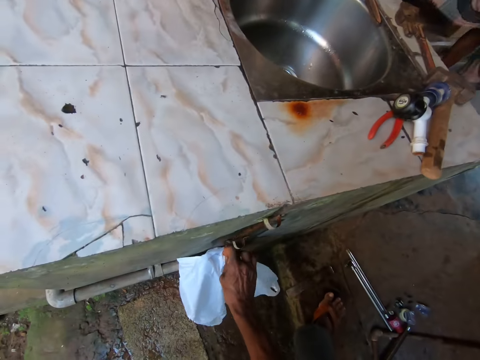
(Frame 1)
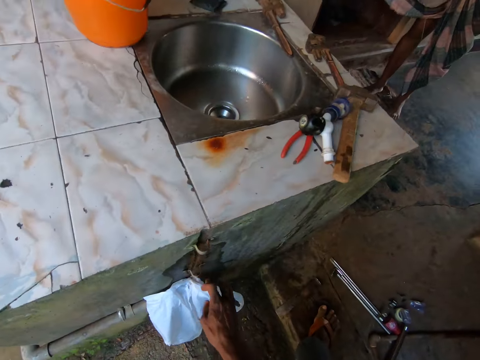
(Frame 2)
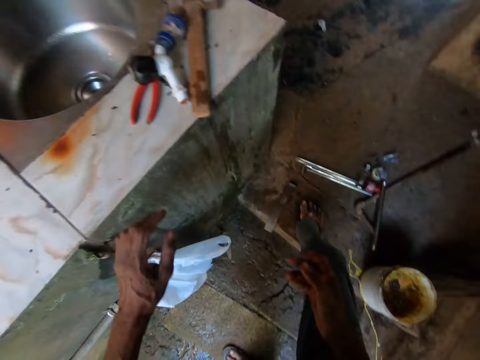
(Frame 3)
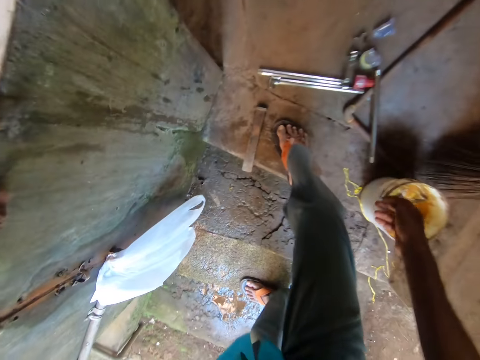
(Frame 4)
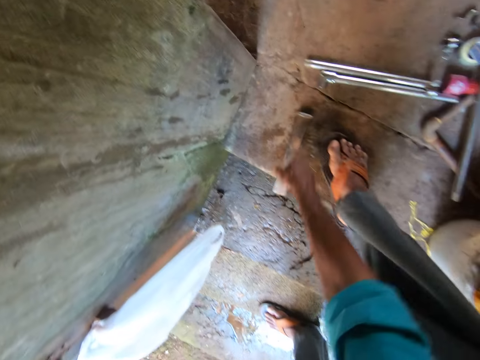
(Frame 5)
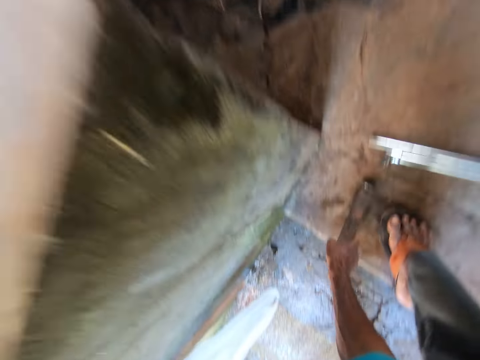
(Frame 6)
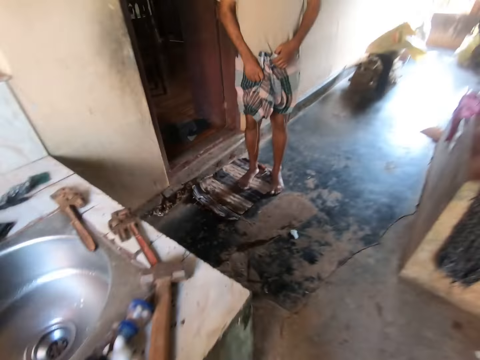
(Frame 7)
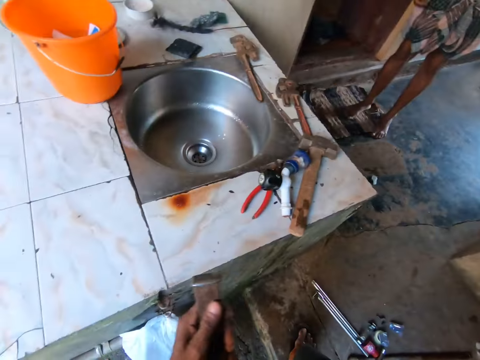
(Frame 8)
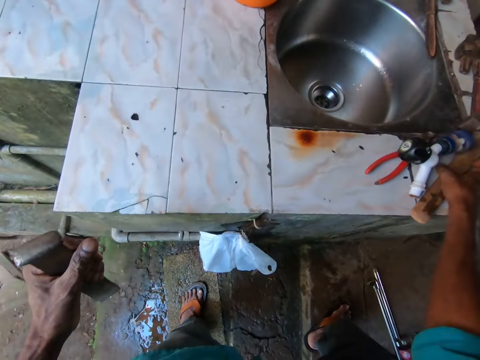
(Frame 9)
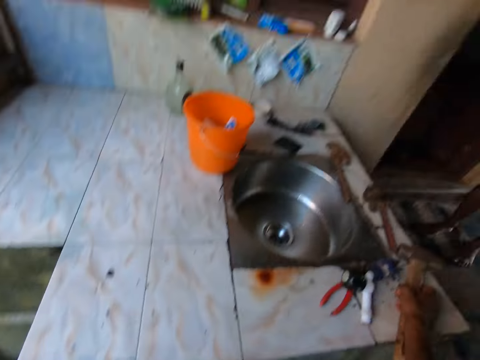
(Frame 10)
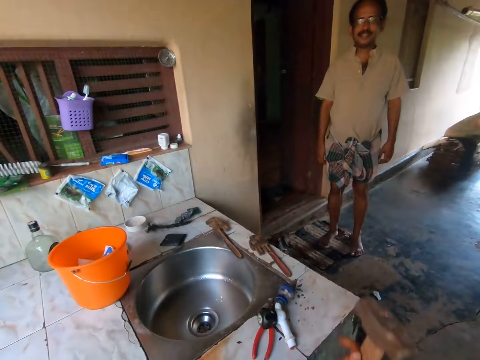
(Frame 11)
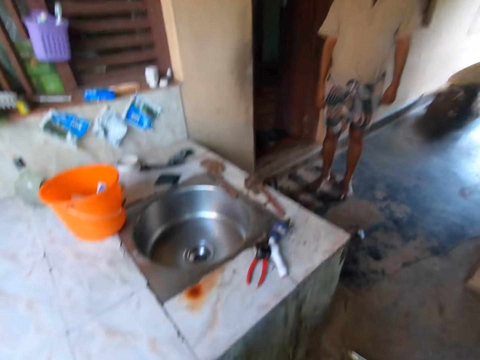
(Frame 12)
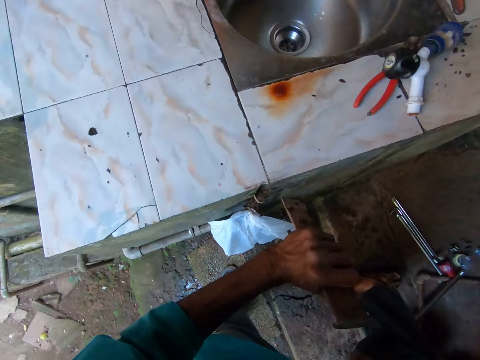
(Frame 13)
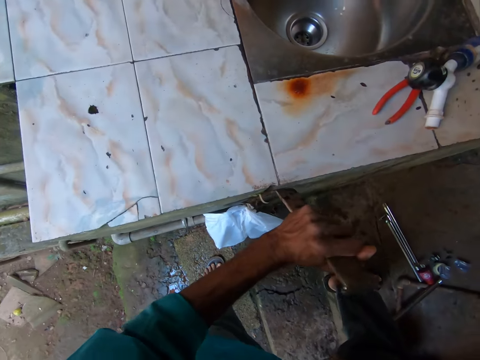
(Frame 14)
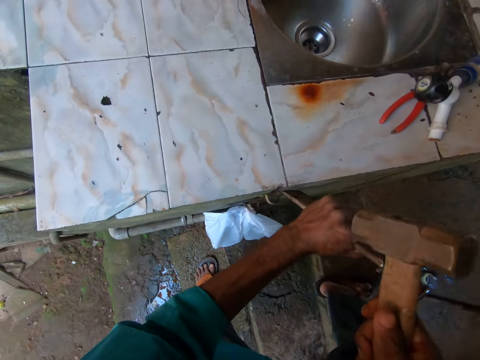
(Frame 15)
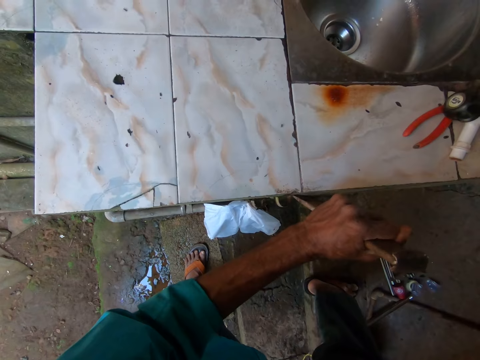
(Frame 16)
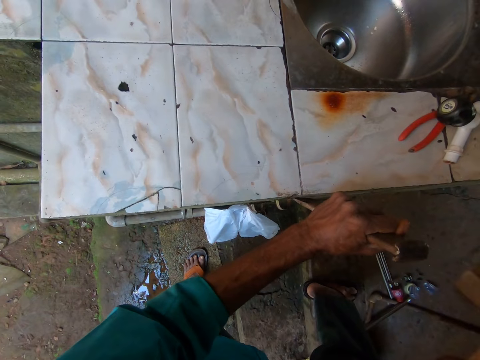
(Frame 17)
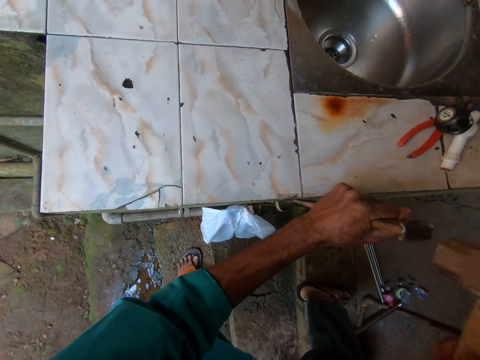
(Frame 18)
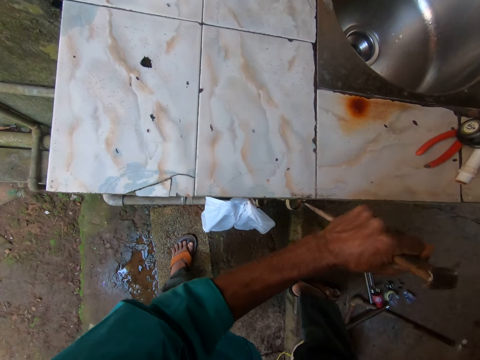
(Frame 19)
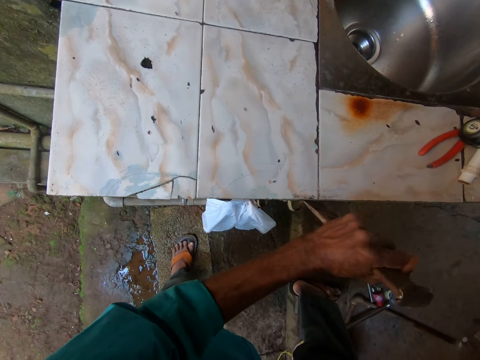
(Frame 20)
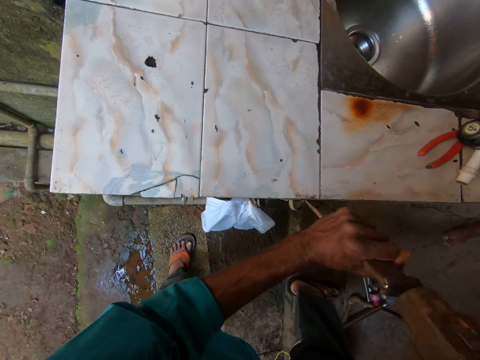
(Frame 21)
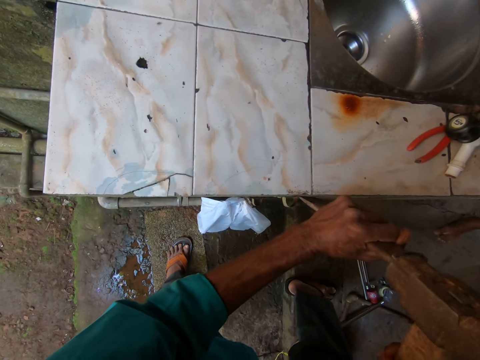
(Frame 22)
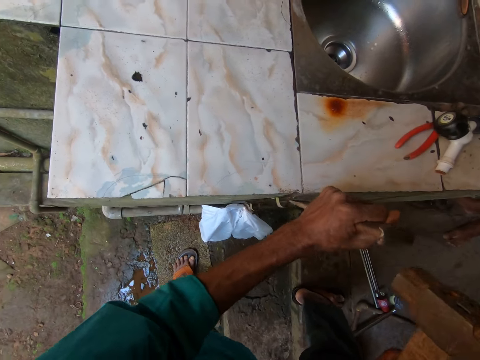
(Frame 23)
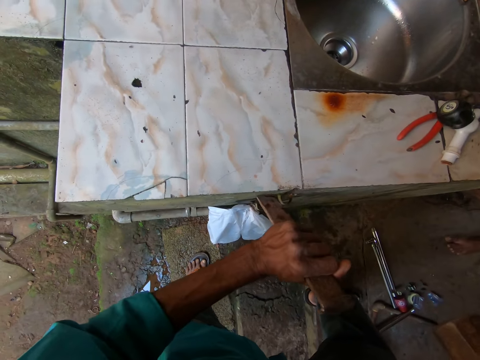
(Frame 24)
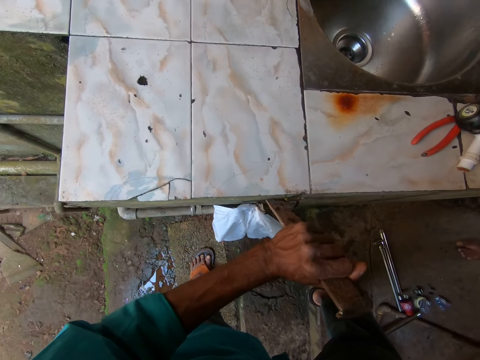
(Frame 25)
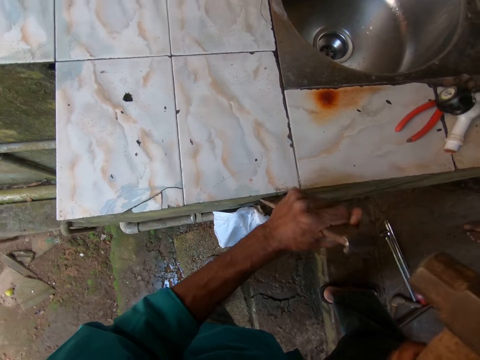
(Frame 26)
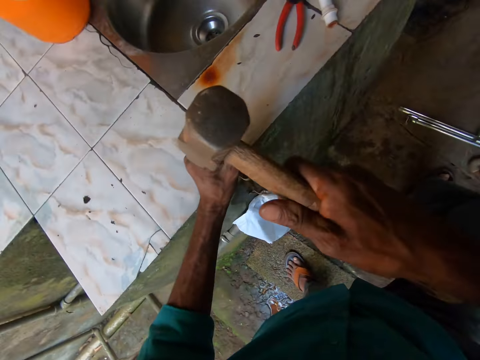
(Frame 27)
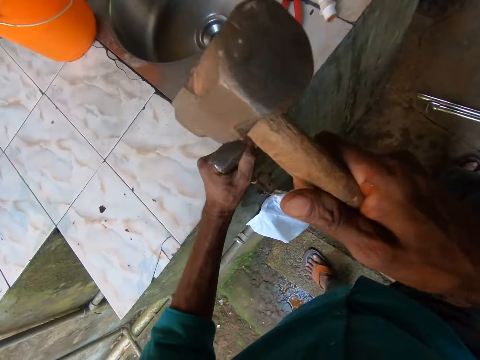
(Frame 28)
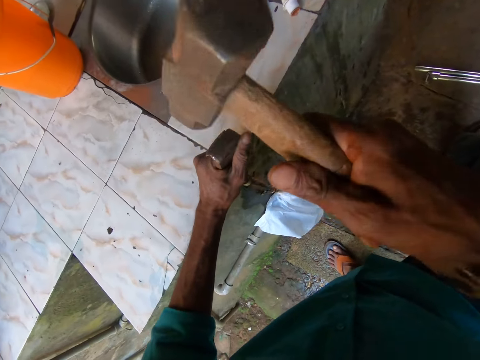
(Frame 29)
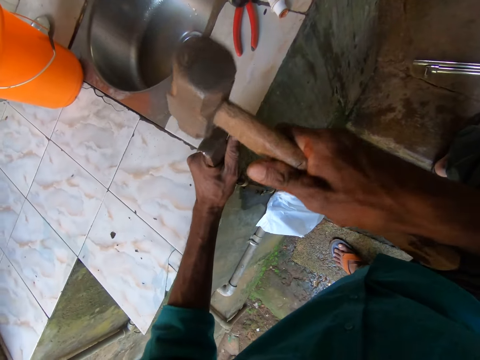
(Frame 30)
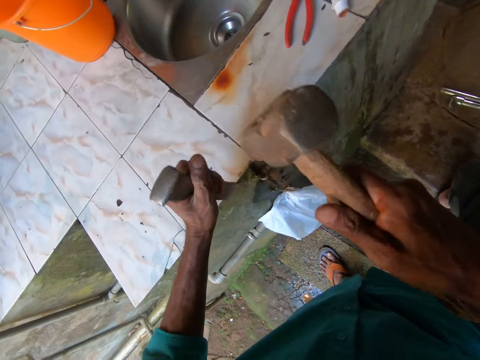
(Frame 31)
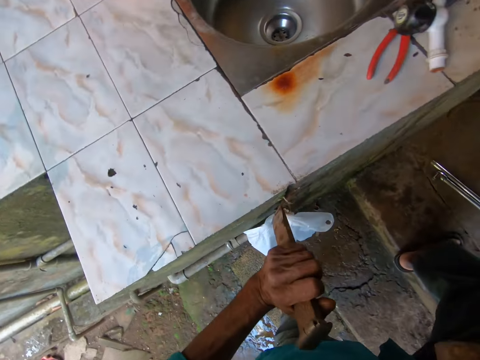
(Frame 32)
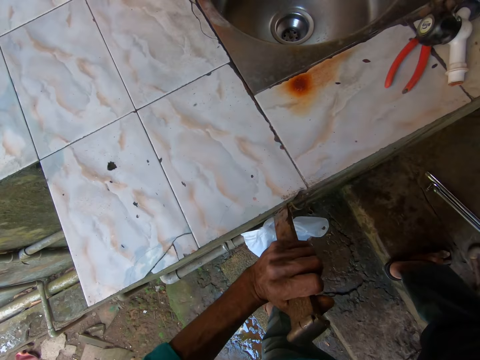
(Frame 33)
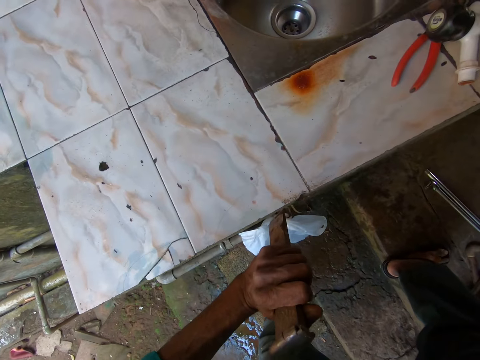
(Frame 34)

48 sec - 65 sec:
The camera wearer picks up the chisel on the floor with his right hand. He holds the chisel with his right hand. He picks up a hammer or mallet from a table with his right hand. He lifts out a nail from a wall with the chisel in his left hand and the hammer in his right hand. He hits the chisel with the mallet. He lifts out a nail from the wall with the chisel in his left hand and the hammer in his right hand.

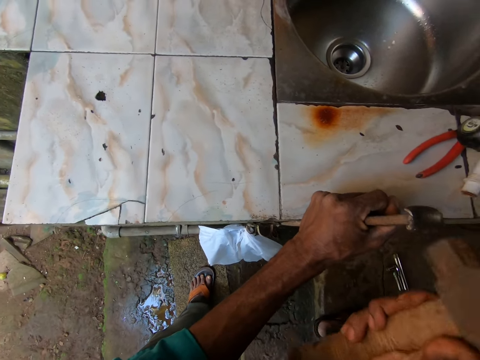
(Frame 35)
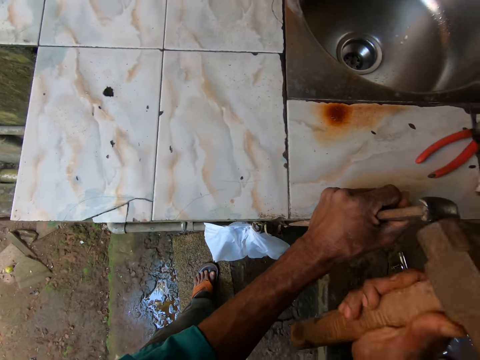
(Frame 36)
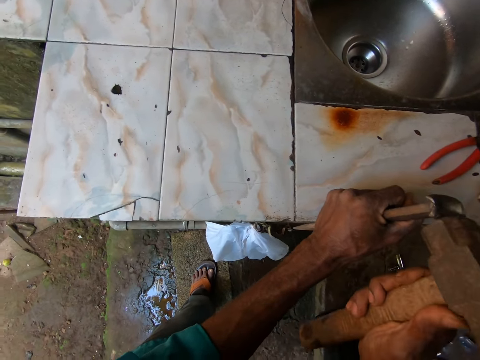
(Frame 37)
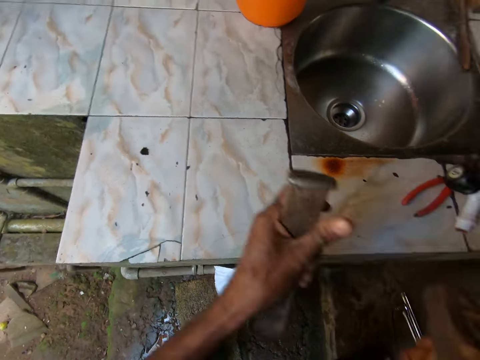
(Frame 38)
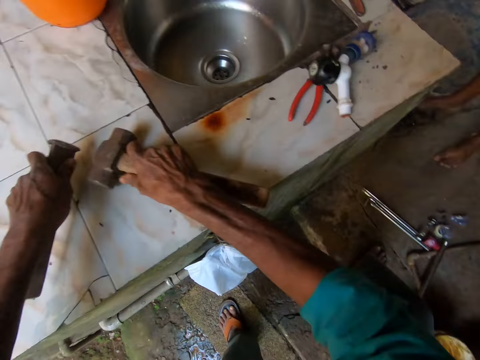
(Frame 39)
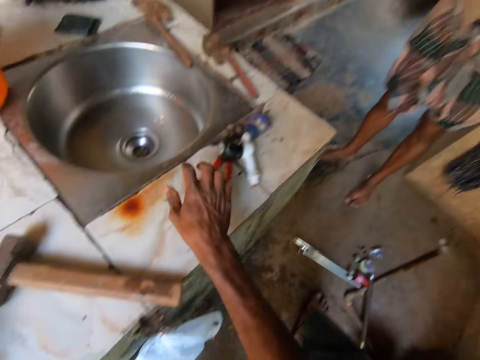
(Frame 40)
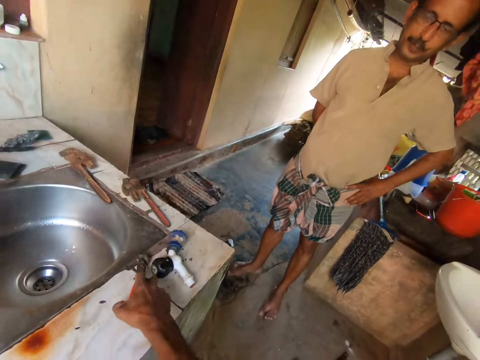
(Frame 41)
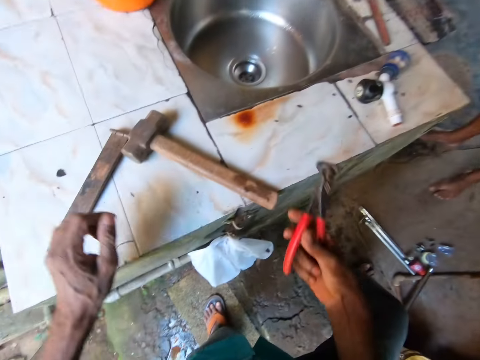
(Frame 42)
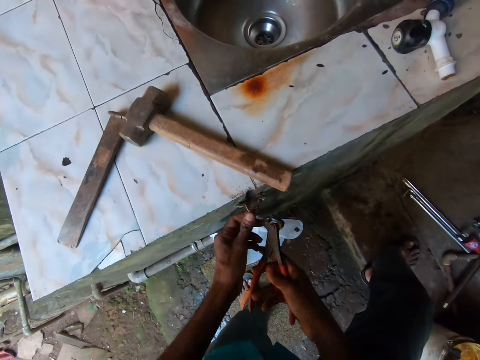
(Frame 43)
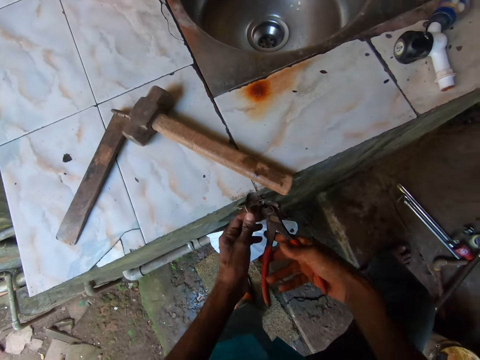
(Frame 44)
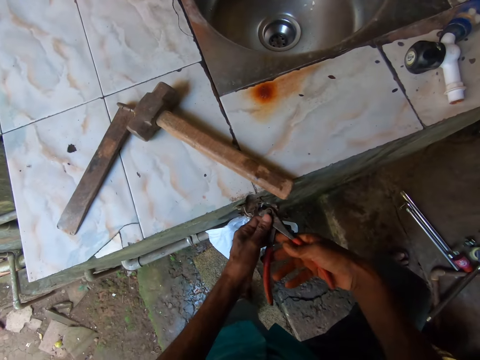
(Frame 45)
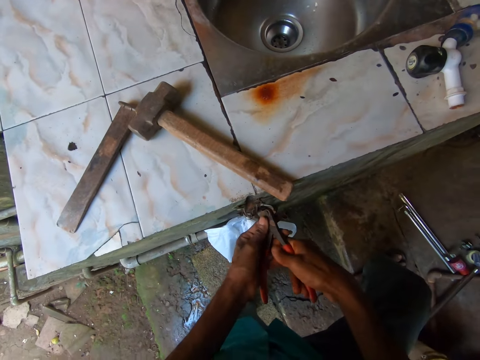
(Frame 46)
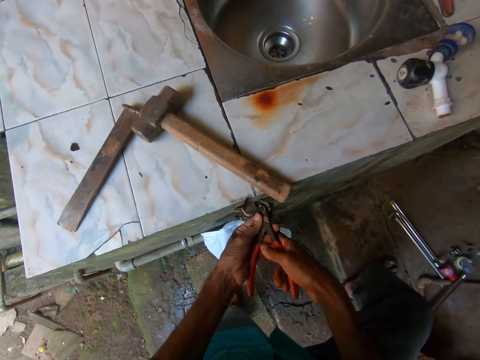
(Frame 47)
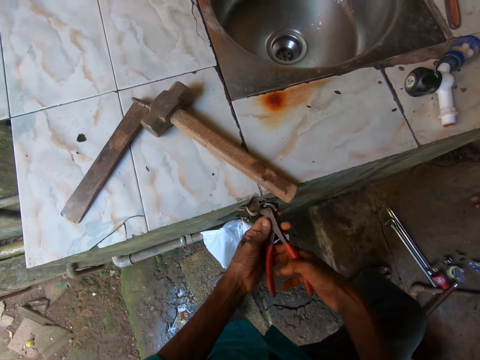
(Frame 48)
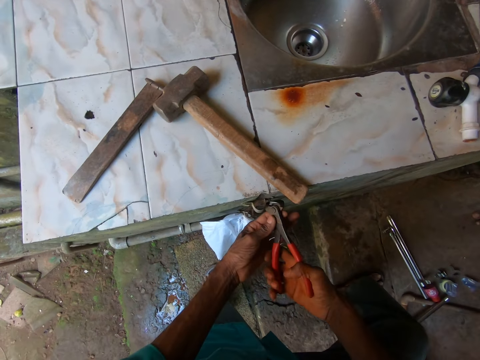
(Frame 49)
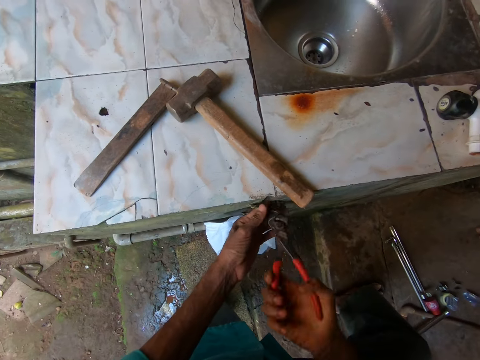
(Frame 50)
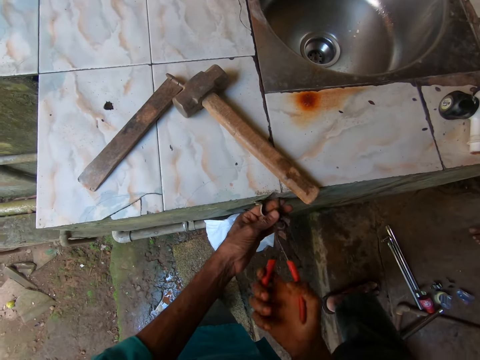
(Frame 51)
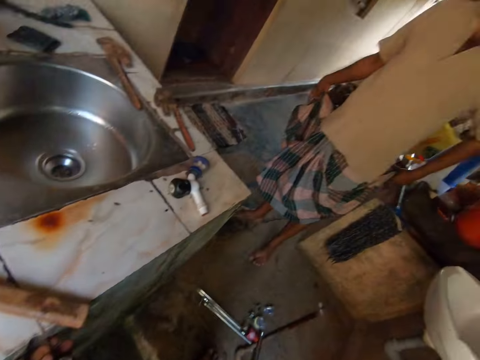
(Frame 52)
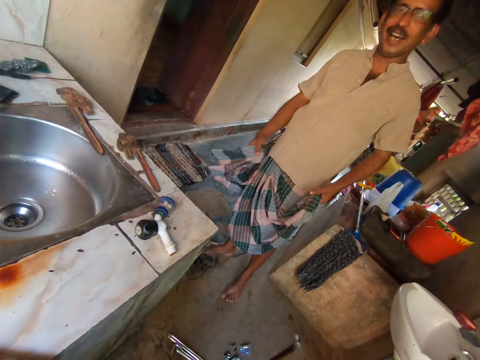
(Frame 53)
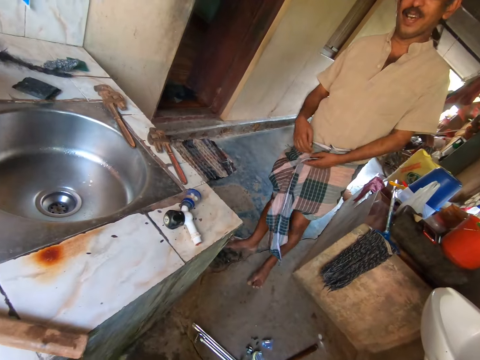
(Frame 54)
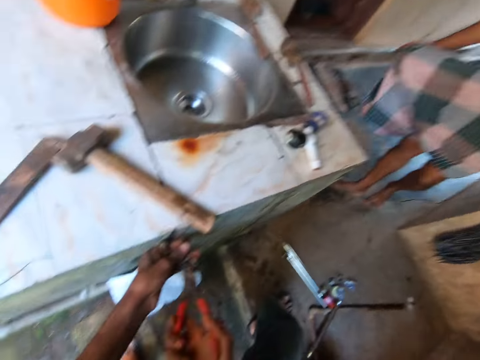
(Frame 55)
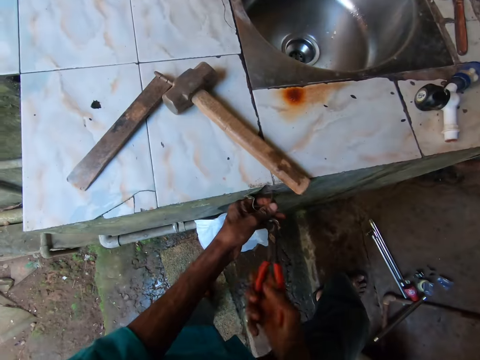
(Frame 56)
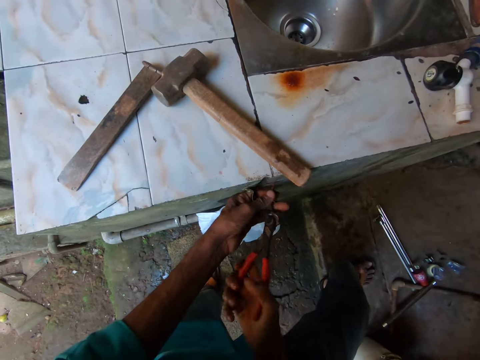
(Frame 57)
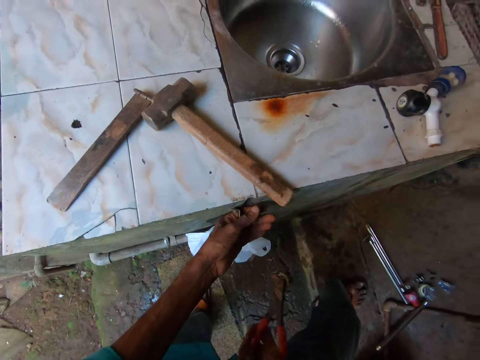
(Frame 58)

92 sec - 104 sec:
The camera wearer places the hammer on the table with his right hand. He places the chisel on the table with his right hand. He picks up a plier on the table with his right hand. He pulls out a nail from the wall with the plier in both hands.
